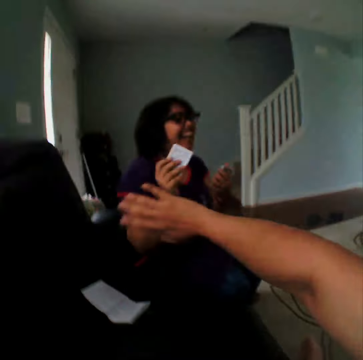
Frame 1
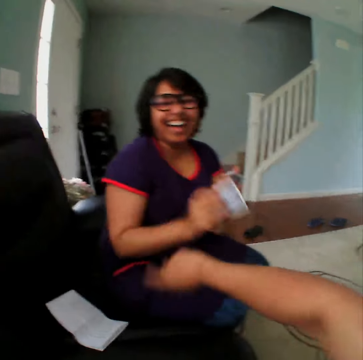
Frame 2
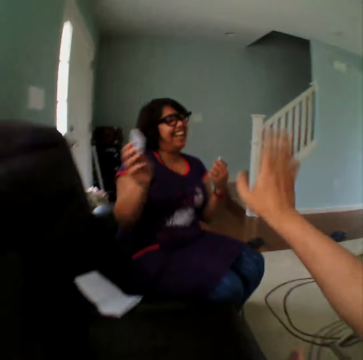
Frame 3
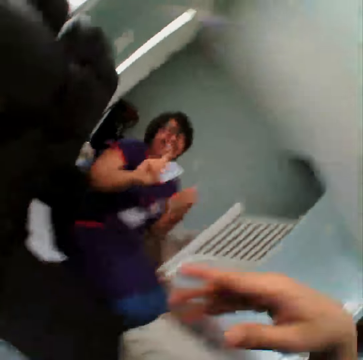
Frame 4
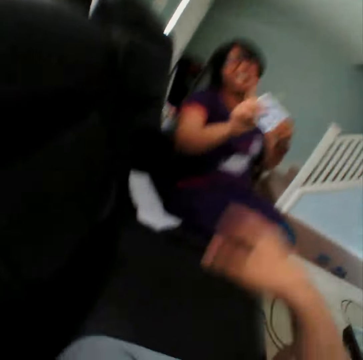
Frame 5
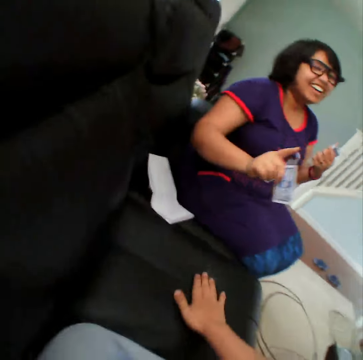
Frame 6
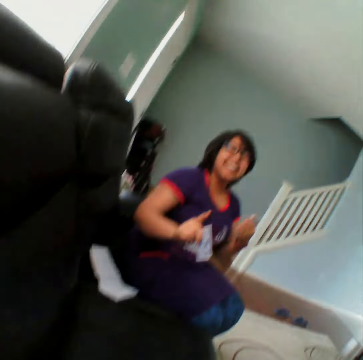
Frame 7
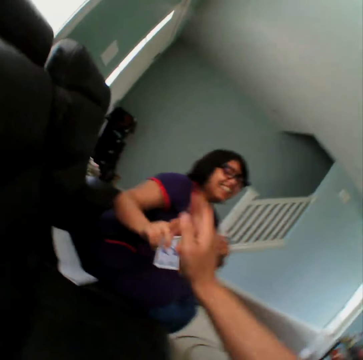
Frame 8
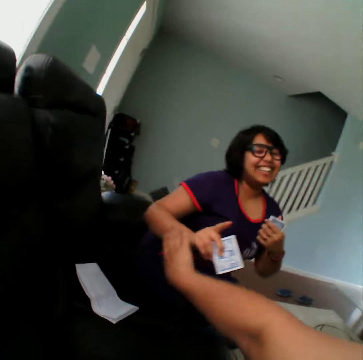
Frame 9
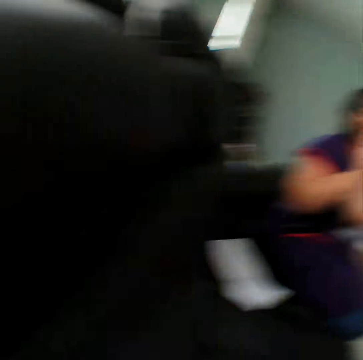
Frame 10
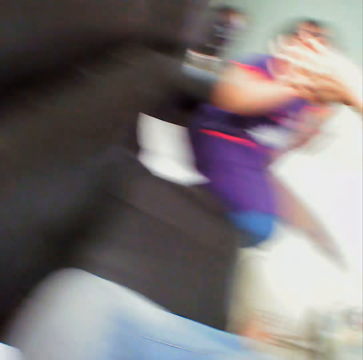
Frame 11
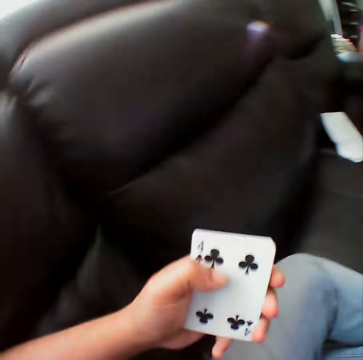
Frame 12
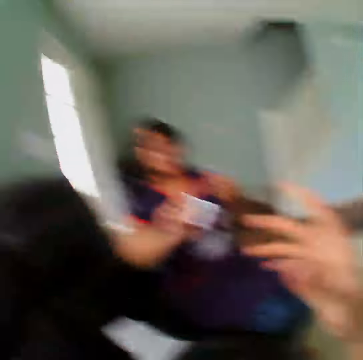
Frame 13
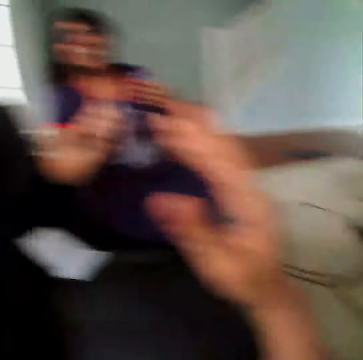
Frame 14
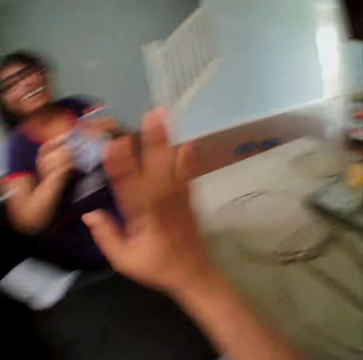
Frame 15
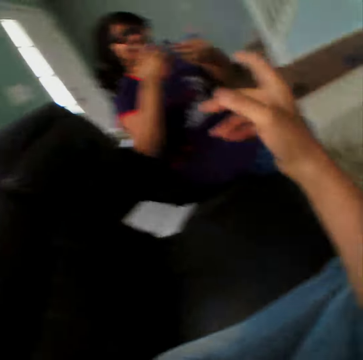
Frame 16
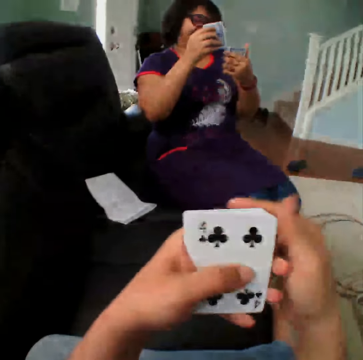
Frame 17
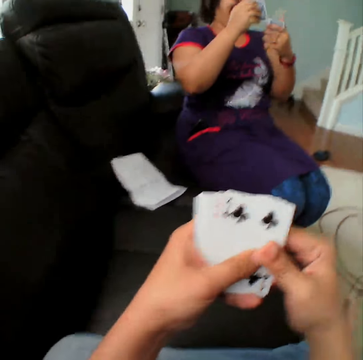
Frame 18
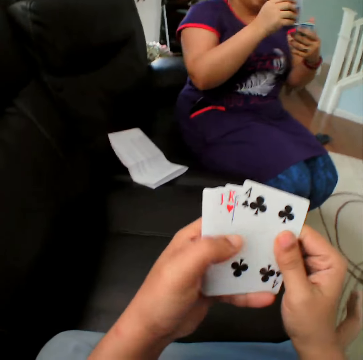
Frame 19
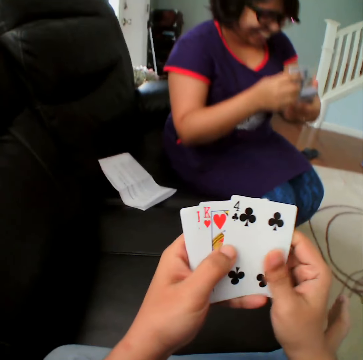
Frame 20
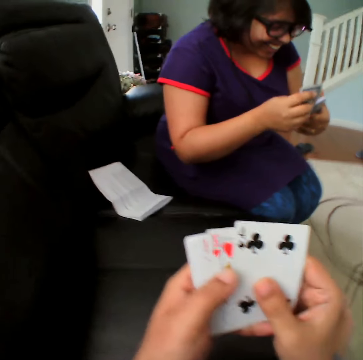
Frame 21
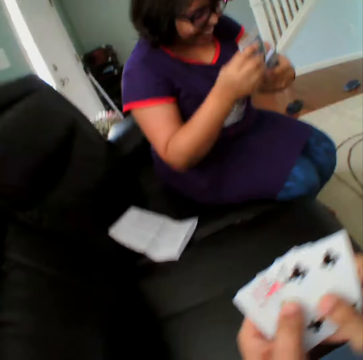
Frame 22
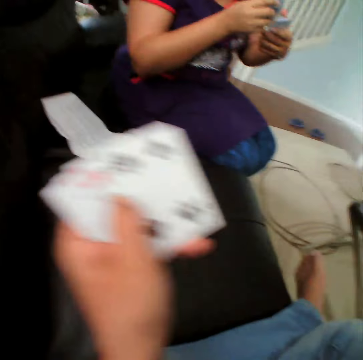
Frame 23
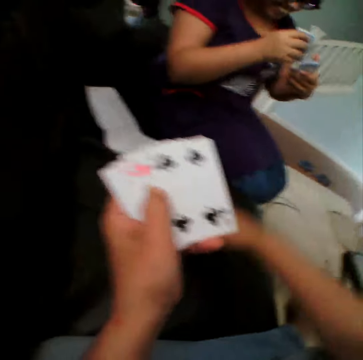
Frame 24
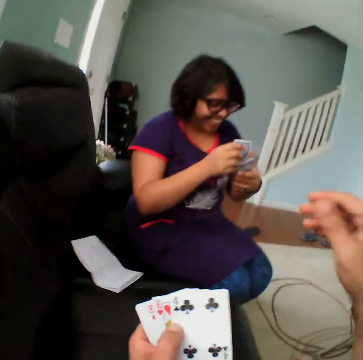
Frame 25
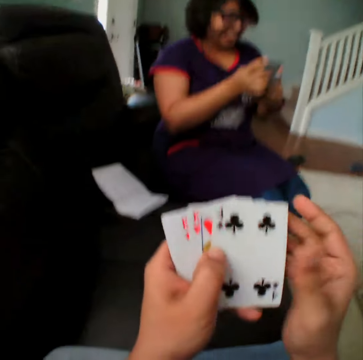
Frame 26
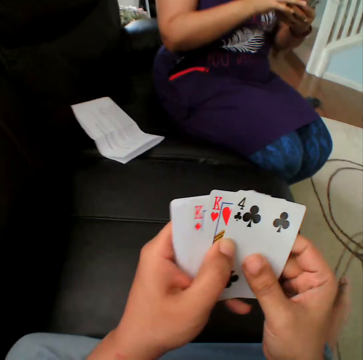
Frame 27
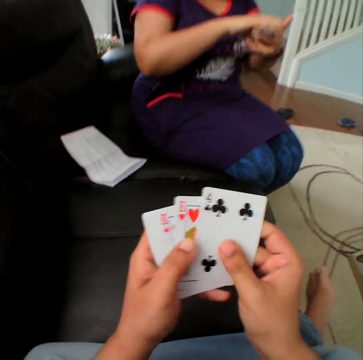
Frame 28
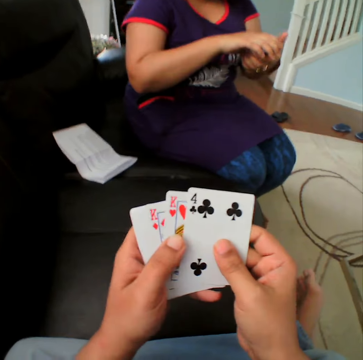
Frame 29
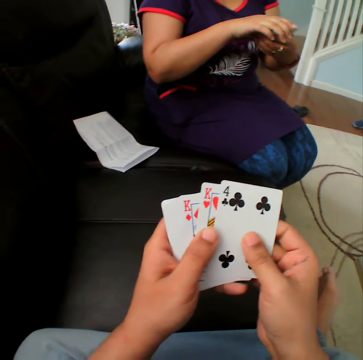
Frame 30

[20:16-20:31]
The woman converses with the camera wearer. The camera wearer selects the cards. They hit the couch.

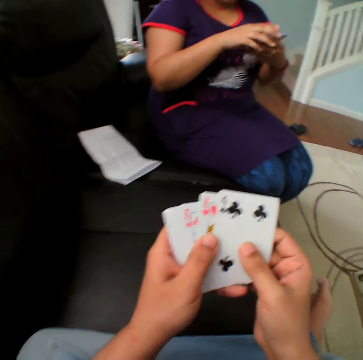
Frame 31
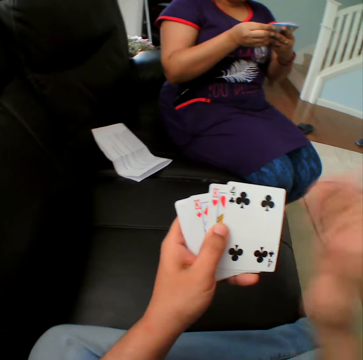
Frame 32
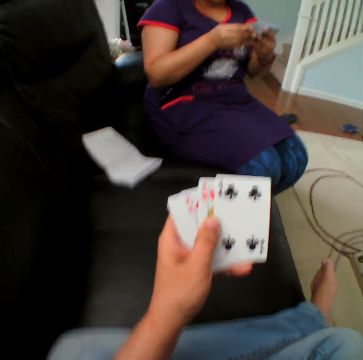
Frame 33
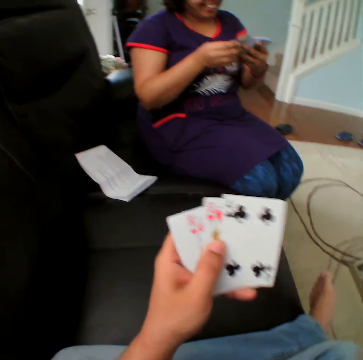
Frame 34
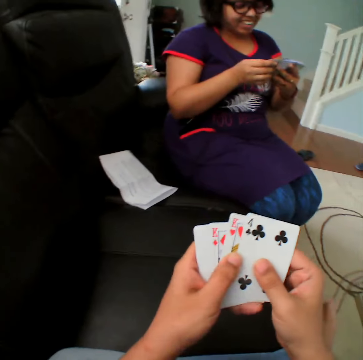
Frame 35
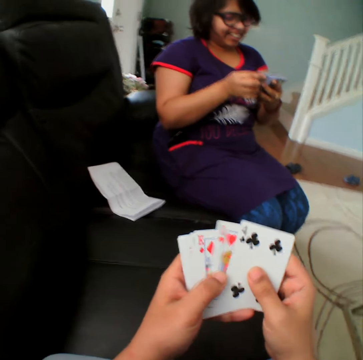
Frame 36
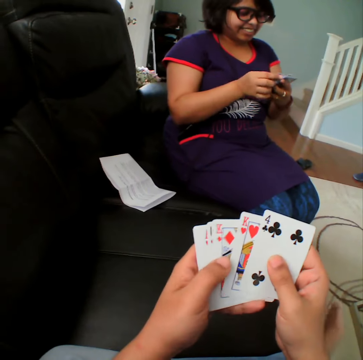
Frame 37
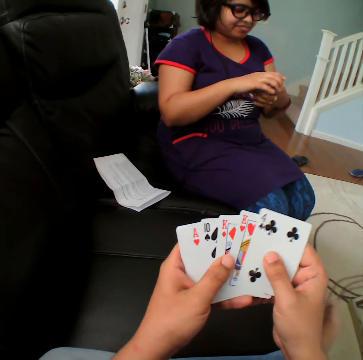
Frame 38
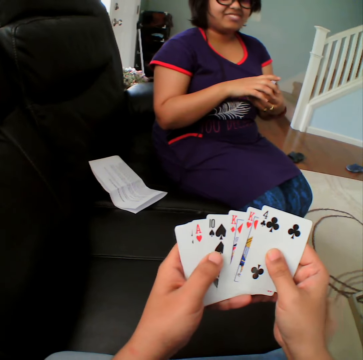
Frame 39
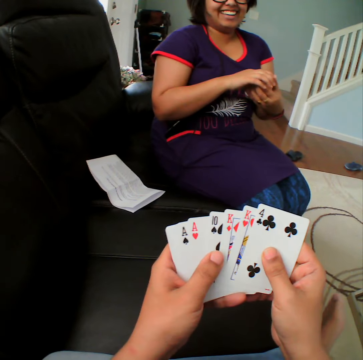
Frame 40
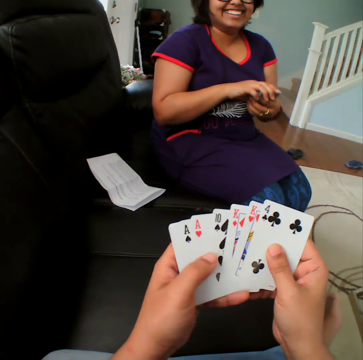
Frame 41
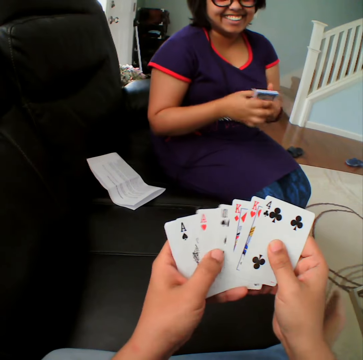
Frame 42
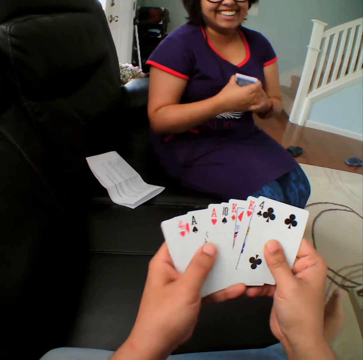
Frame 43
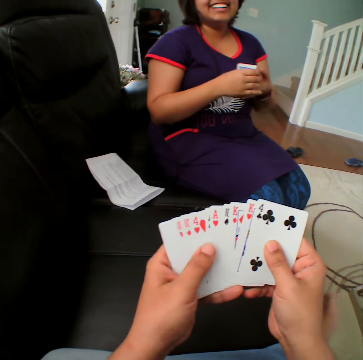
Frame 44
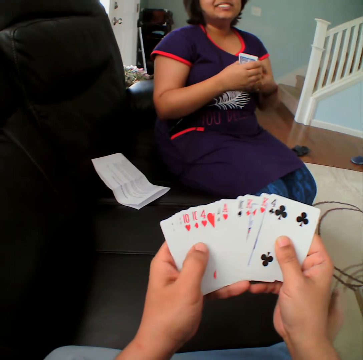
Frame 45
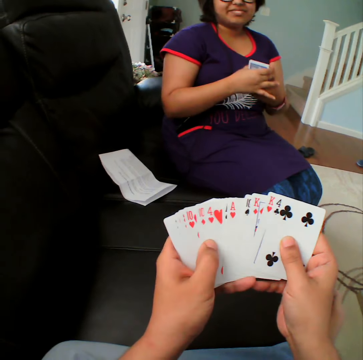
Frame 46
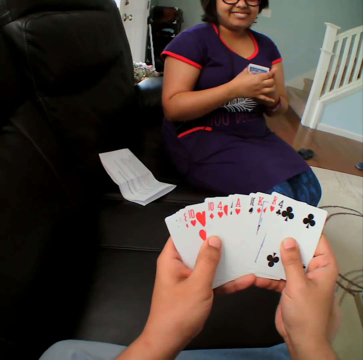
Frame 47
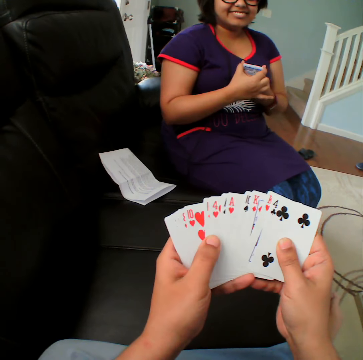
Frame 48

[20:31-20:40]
The camera wearer moves the cards in the hand.

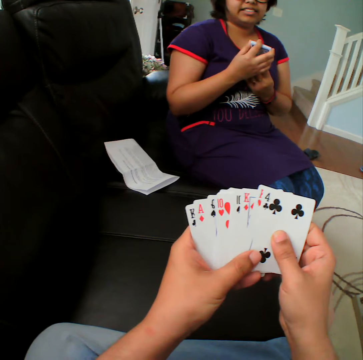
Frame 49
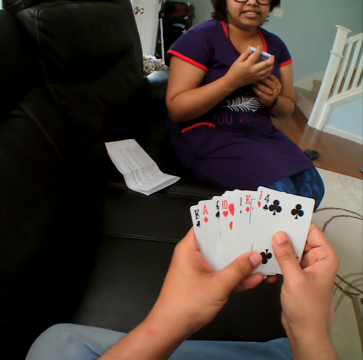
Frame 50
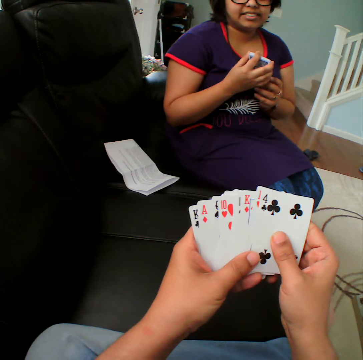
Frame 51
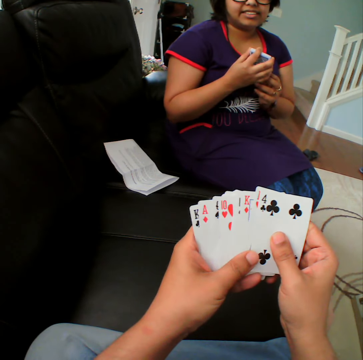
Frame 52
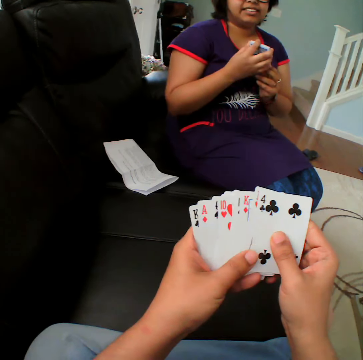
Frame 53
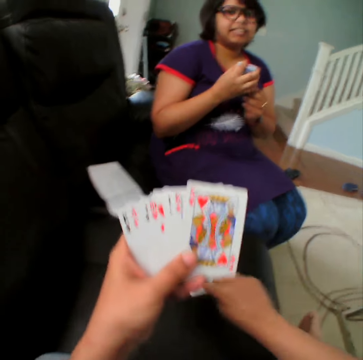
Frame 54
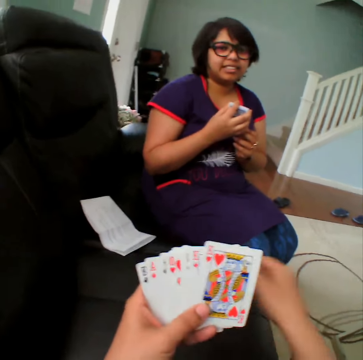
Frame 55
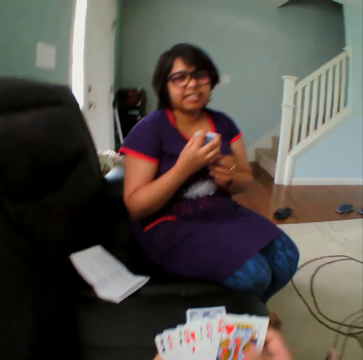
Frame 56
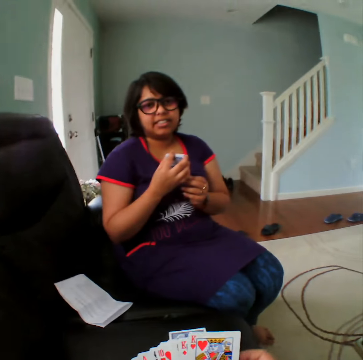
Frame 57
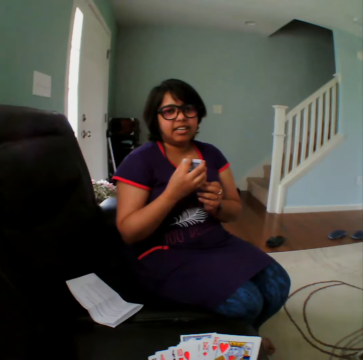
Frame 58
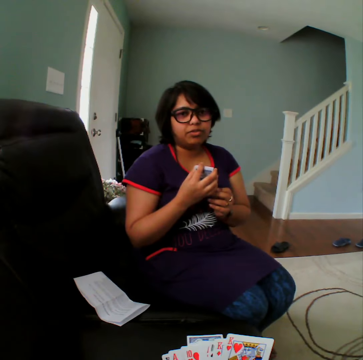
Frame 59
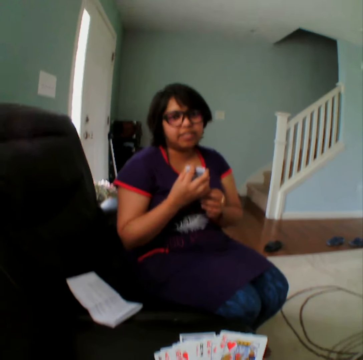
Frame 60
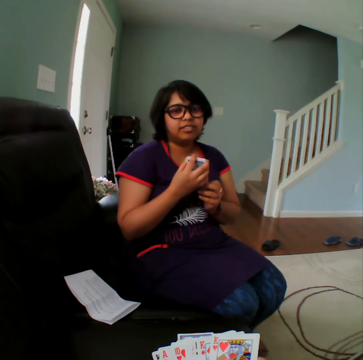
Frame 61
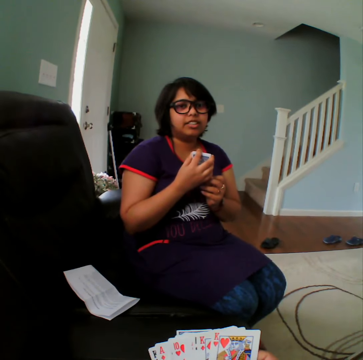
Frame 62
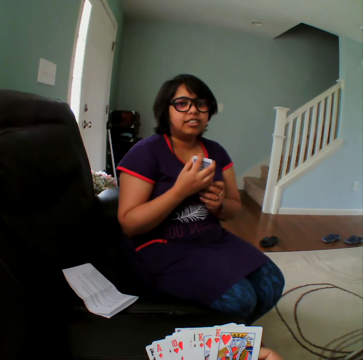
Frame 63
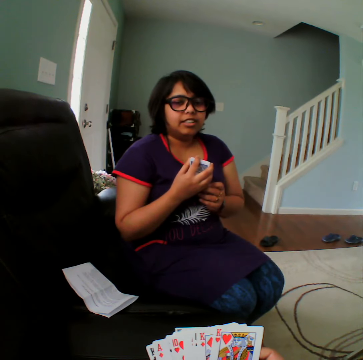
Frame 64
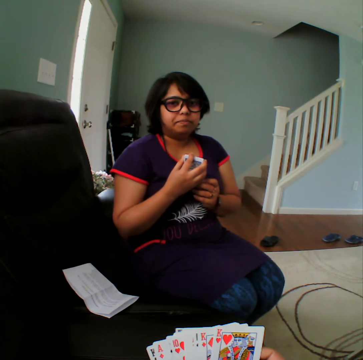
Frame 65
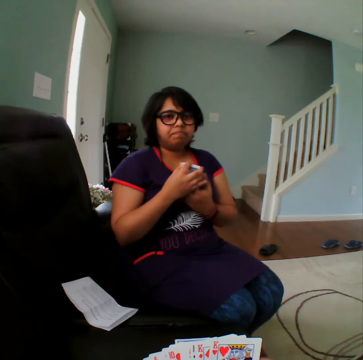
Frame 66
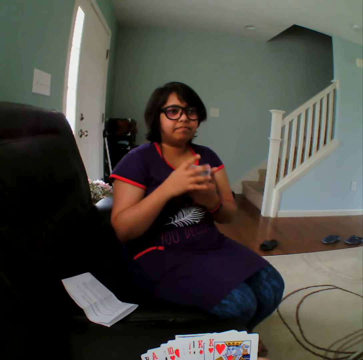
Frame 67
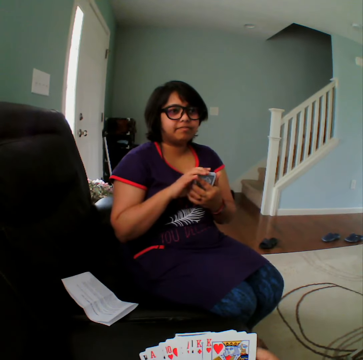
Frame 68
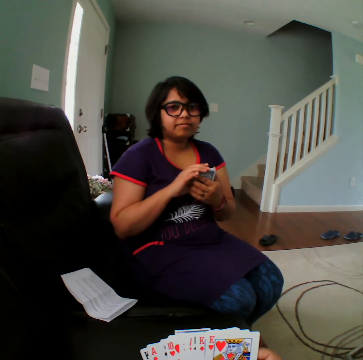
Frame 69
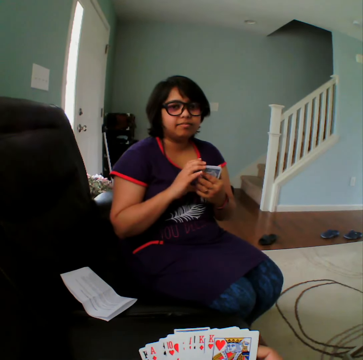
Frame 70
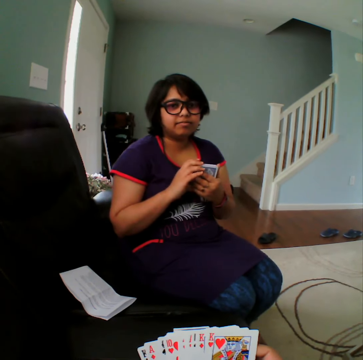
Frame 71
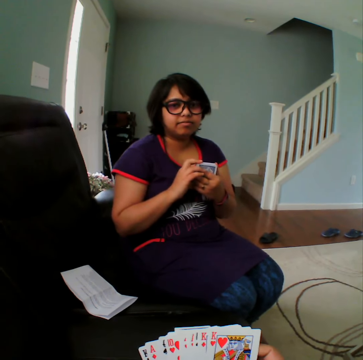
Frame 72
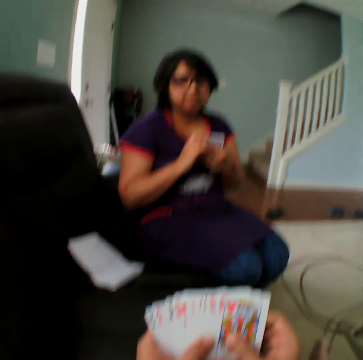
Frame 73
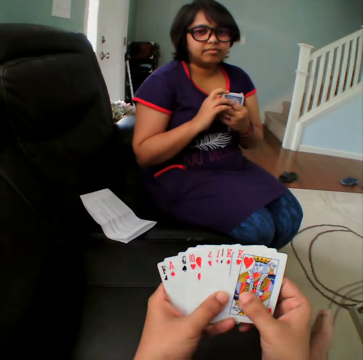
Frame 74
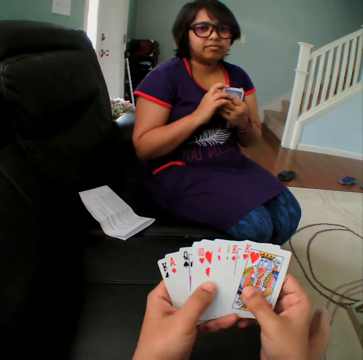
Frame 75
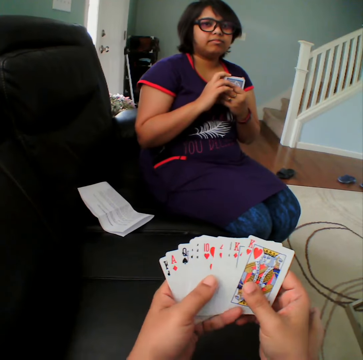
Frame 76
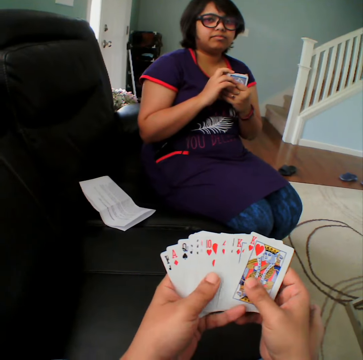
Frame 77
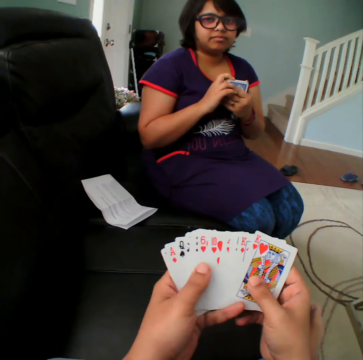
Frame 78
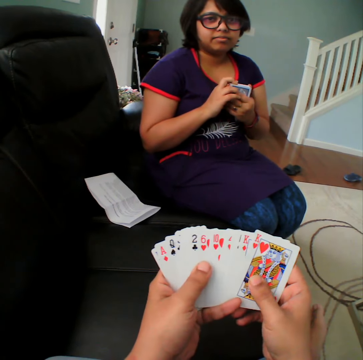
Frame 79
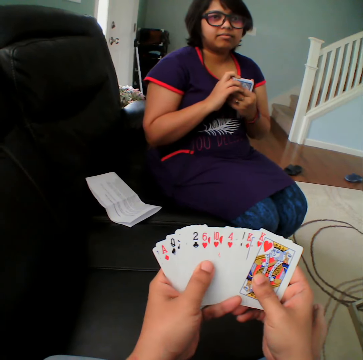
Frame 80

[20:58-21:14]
The camera wearer picks the card. They place the card in the table. A person converses with the camera wearer. The camera wearer selects the cards.
